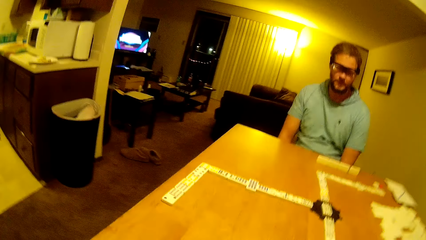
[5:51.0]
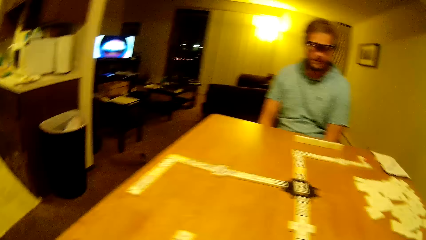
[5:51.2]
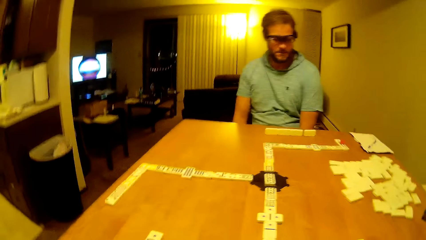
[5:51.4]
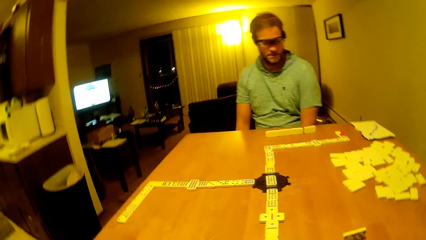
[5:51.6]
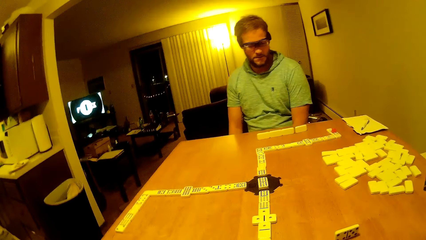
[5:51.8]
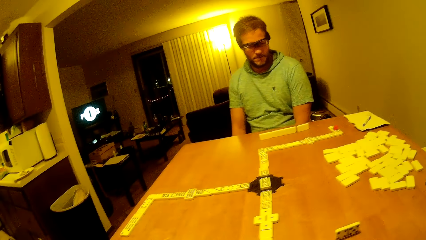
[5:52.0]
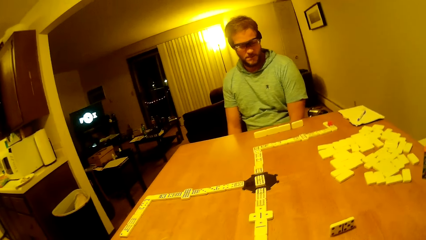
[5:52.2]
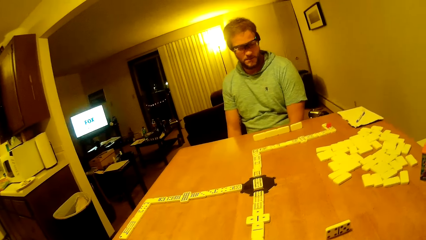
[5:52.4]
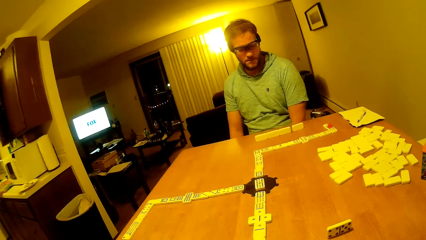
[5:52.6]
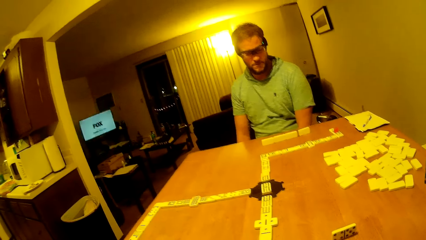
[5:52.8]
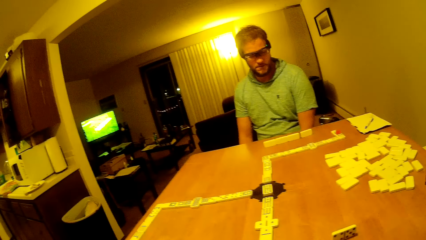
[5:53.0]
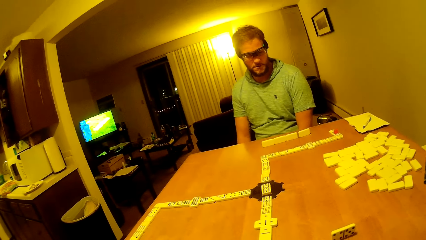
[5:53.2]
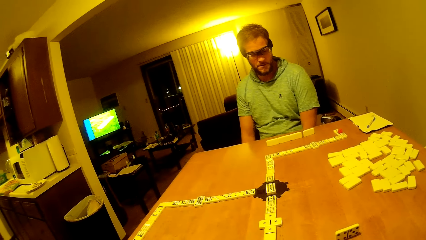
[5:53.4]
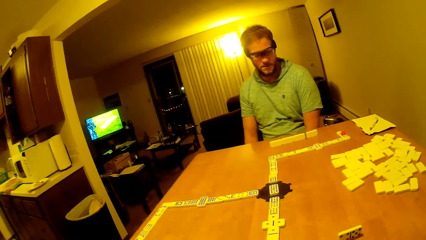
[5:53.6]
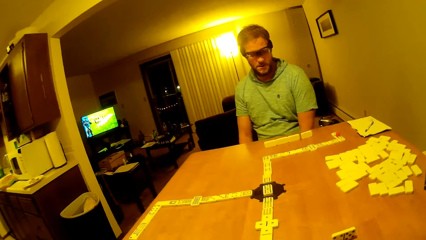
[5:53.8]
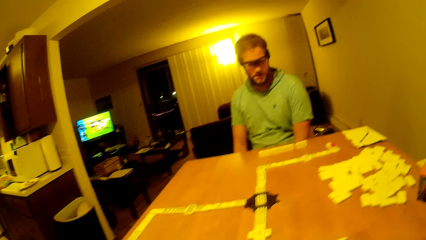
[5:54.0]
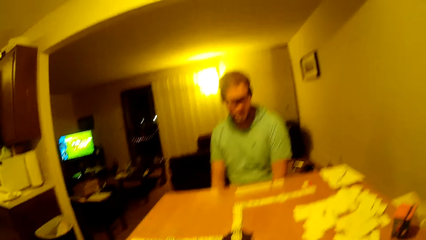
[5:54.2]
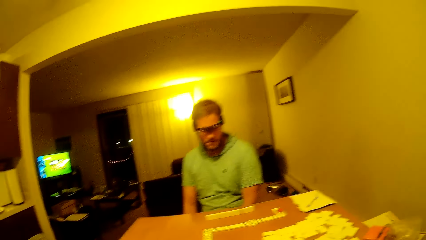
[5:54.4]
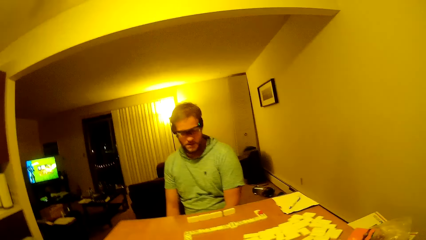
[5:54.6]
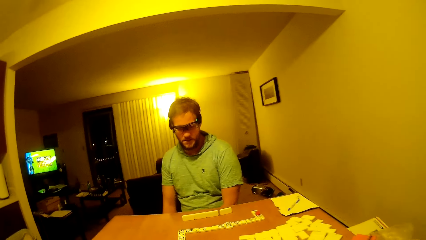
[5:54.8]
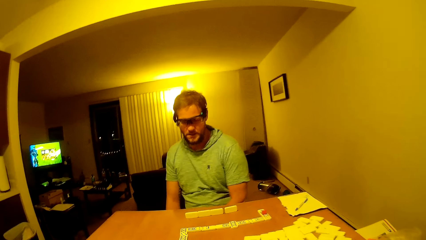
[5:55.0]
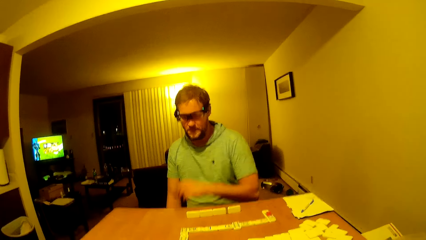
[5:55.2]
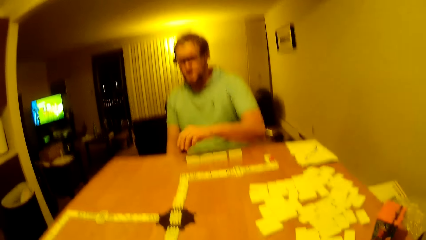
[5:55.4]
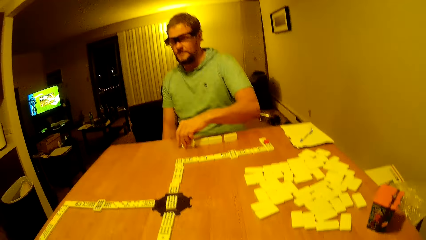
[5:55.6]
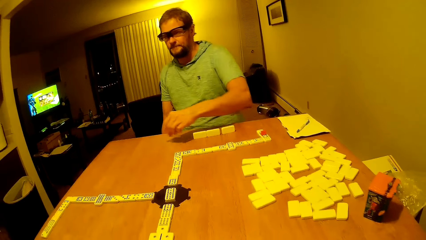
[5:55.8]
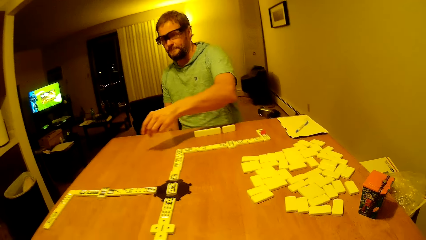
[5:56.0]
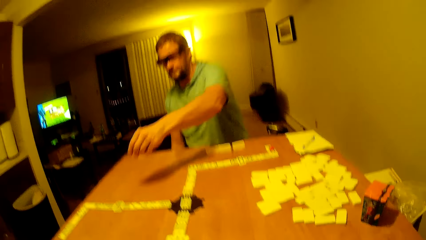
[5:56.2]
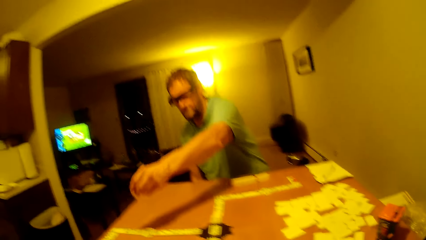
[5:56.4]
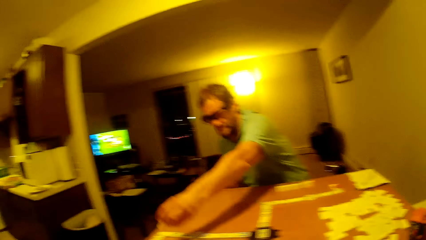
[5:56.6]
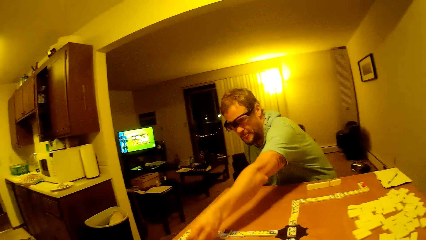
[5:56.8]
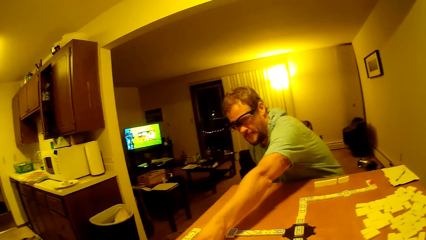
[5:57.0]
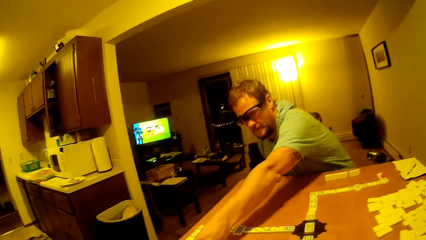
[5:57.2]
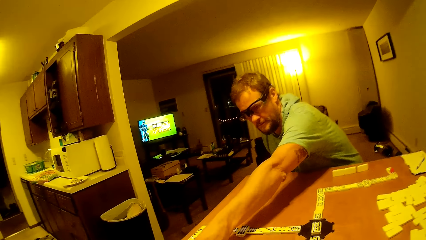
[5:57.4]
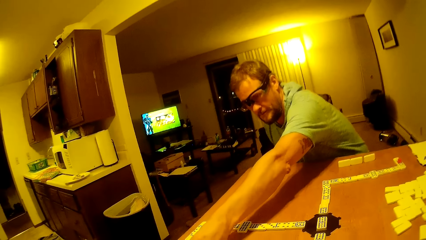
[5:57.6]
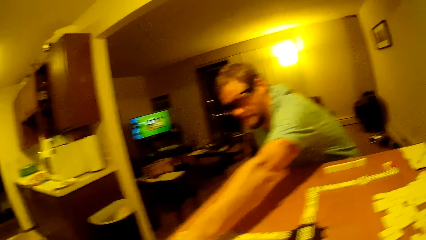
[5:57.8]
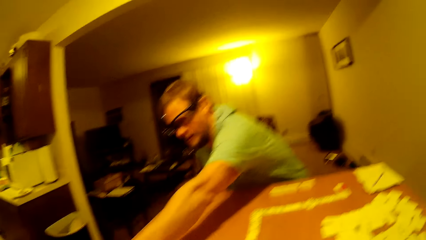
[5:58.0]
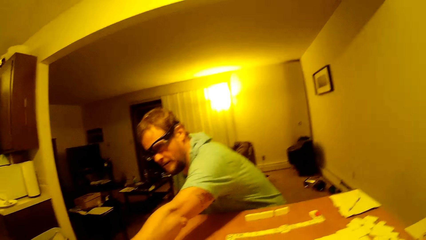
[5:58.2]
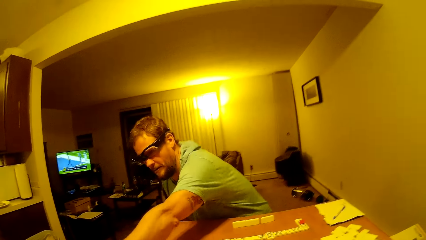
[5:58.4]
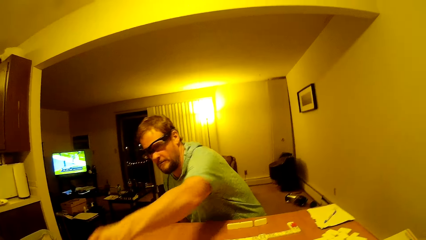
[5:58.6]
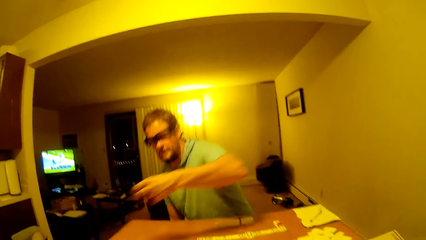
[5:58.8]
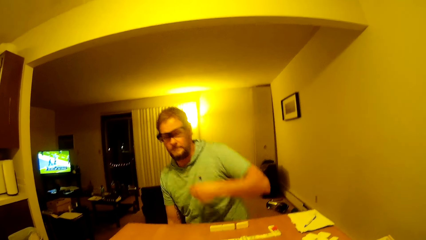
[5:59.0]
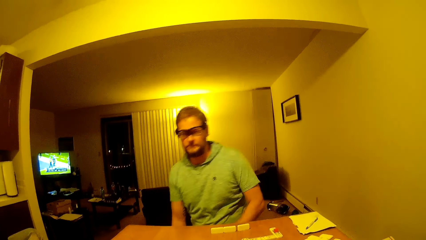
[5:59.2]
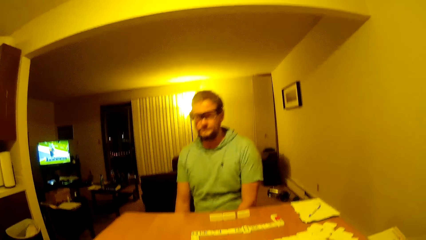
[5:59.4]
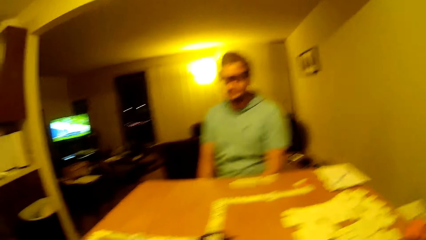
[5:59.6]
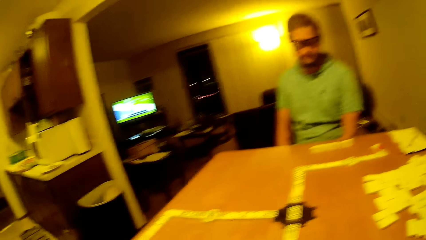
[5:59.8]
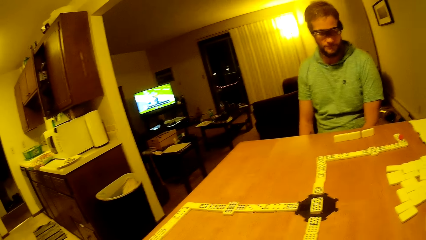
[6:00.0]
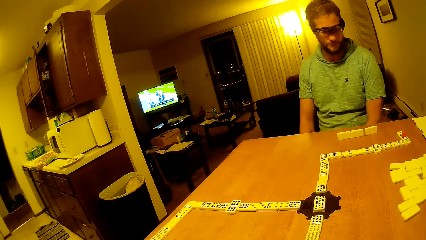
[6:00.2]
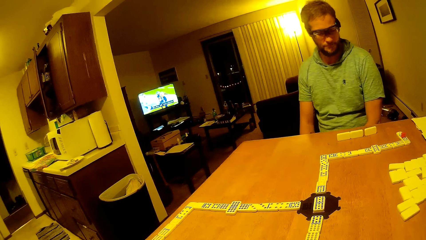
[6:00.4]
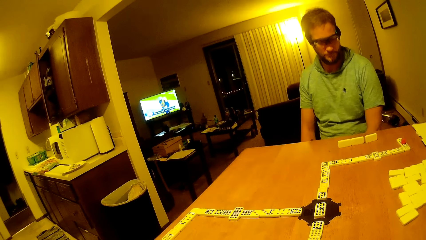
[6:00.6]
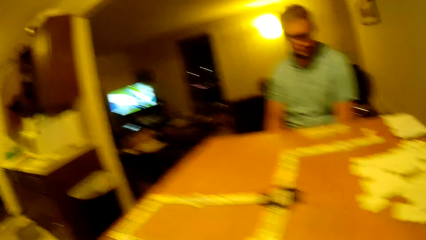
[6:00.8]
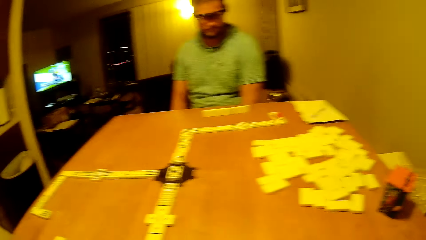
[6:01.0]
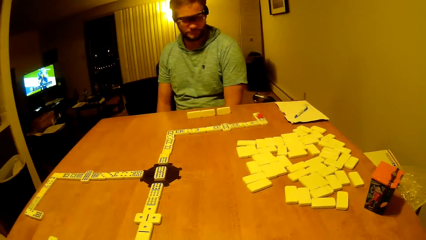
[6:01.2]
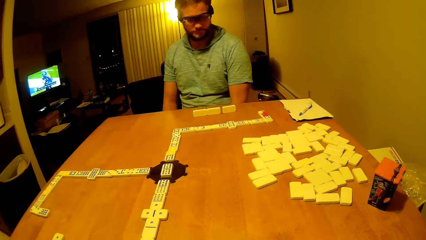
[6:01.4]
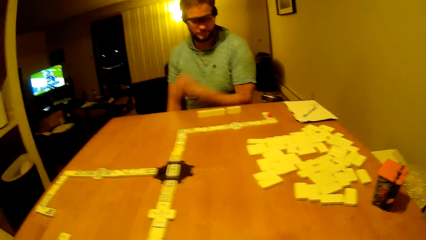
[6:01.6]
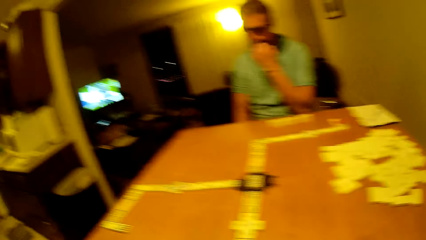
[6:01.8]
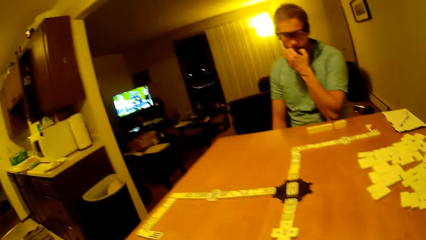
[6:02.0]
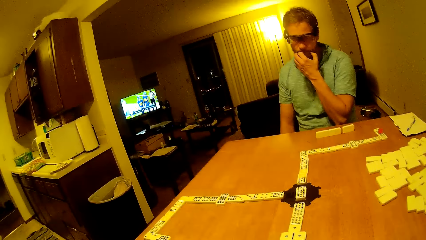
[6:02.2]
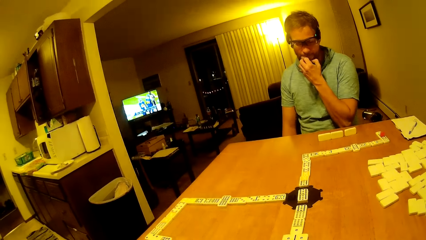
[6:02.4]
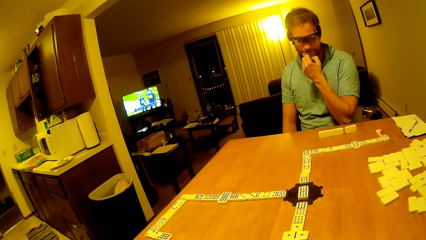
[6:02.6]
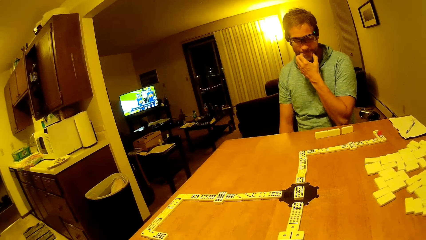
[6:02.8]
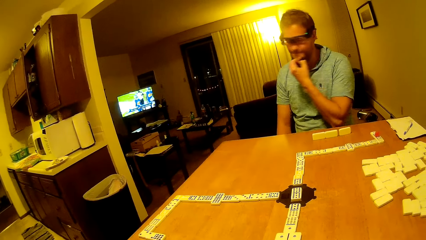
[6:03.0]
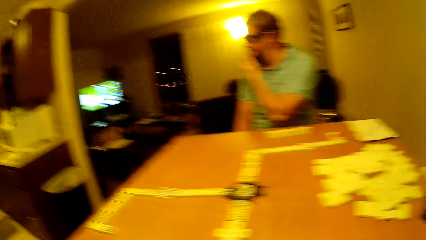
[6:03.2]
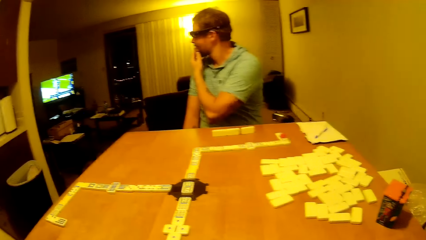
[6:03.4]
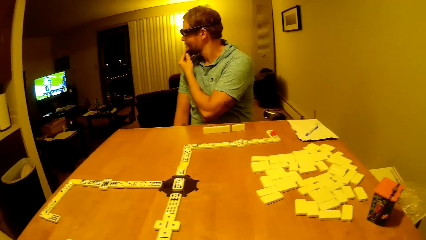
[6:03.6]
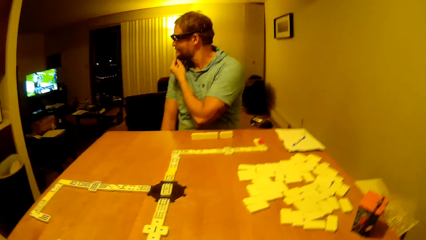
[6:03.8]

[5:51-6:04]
The camera wearer looks around, lifts a hand up and looks on the table. A man picks up the pai gow tile and places the pai gow tile on the table. He puts the hands down. The camera wearer looks on the table. They speak. The man scratches his chin.

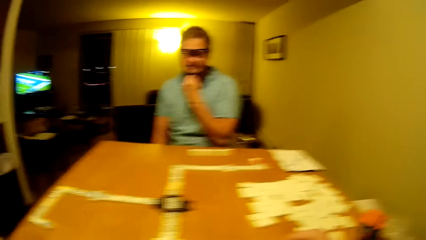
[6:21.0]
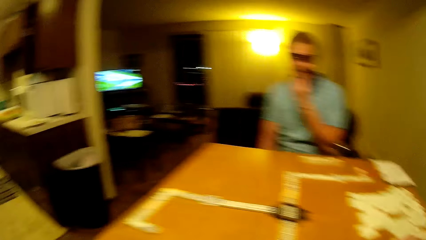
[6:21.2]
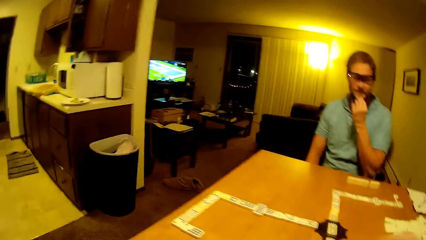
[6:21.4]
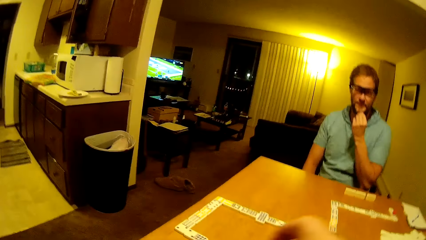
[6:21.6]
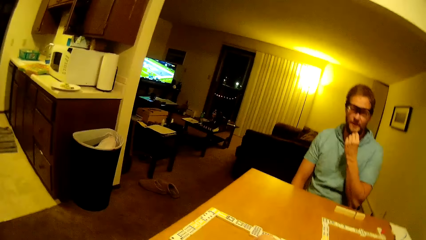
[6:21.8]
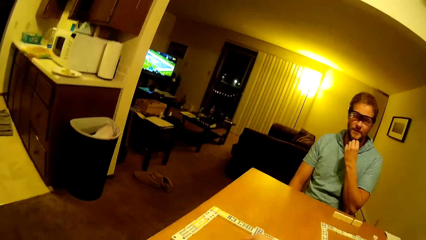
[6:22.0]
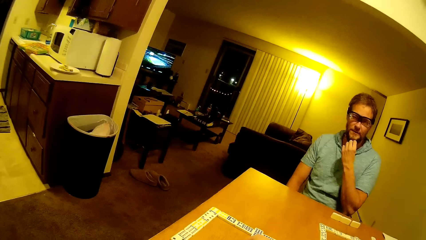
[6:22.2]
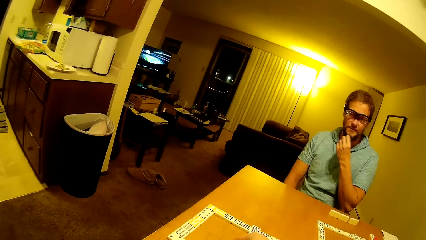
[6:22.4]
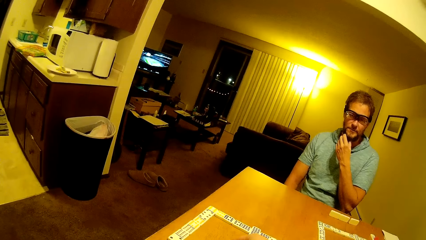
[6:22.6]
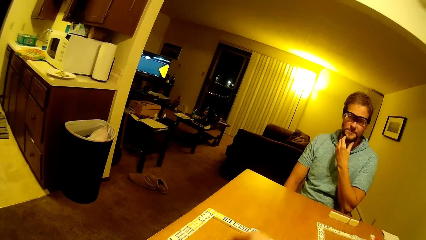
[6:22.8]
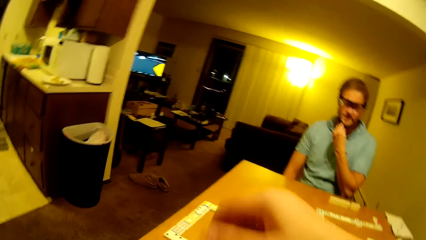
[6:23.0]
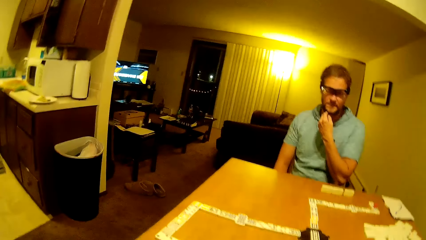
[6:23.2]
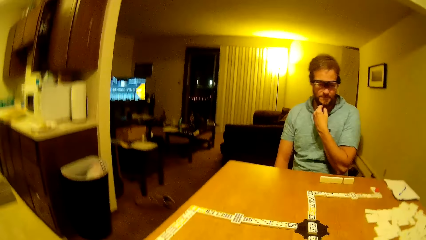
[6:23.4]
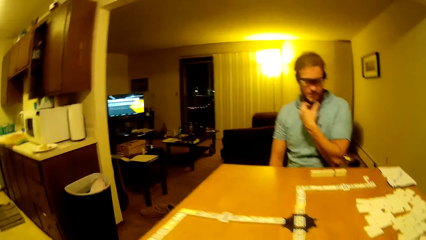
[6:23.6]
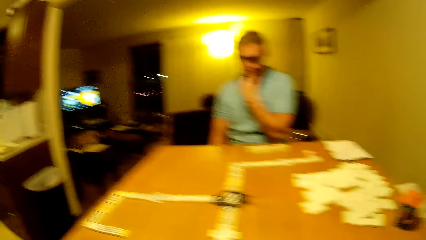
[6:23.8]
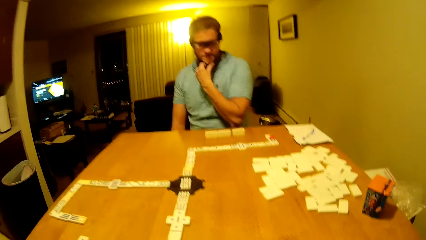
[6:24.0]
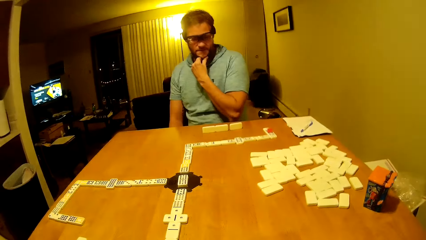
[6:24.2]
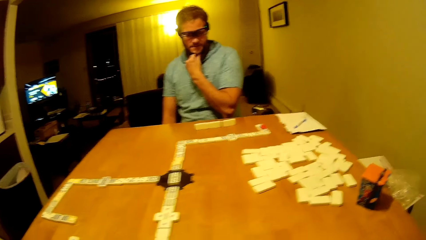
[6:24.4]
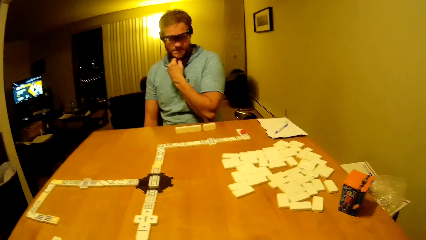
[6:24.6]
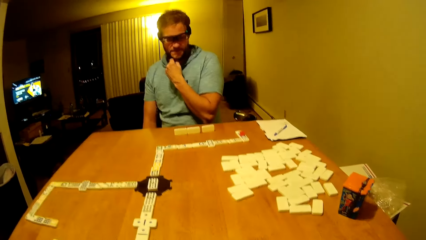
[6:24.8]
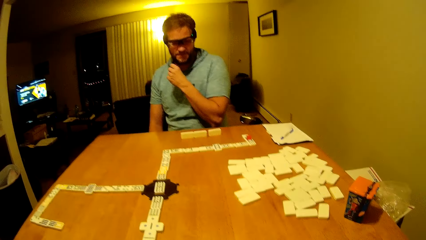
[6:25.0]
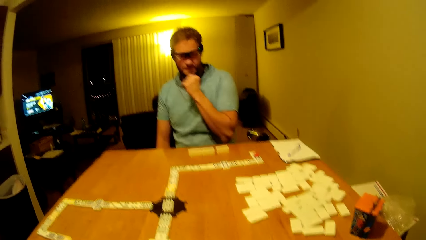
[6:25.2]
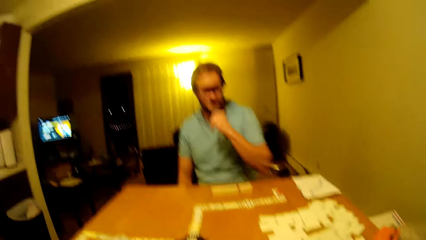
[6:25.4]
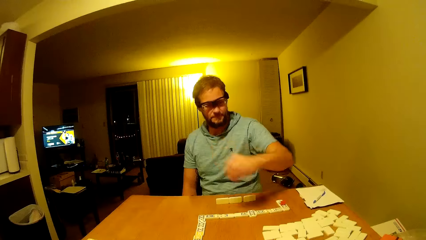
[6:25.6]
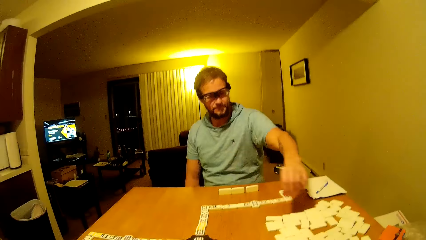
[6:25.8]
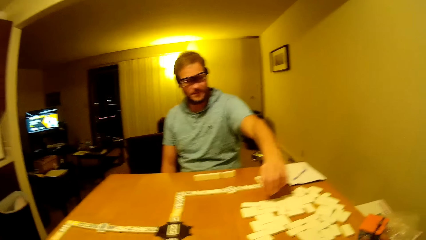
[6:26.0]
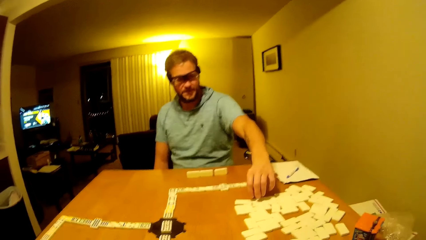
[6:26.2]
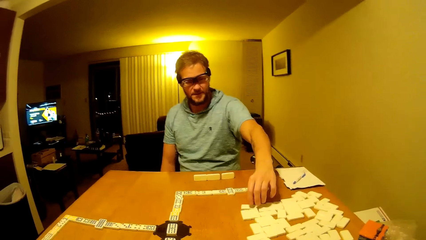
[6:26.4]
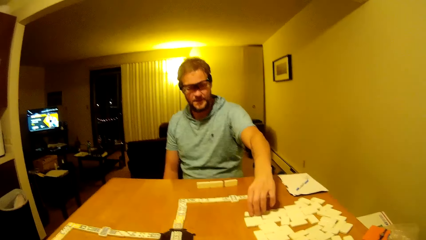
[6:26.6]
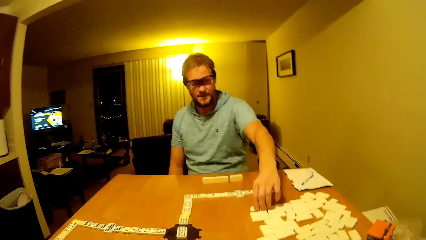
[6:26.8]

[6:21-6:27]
The camera wearer places the dice on the table. They lift a hand up. A man scratches the beard. He picks up the dice.
